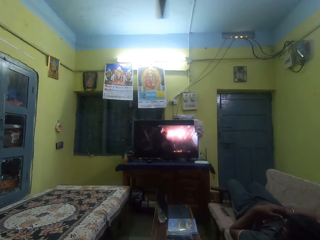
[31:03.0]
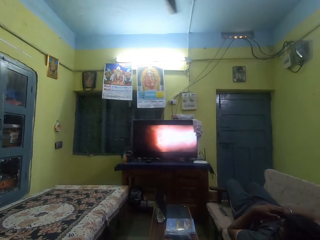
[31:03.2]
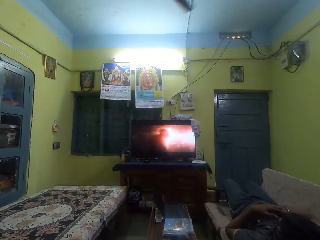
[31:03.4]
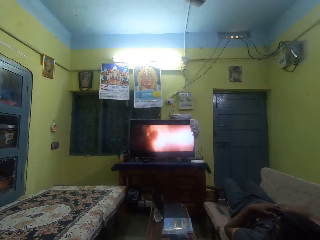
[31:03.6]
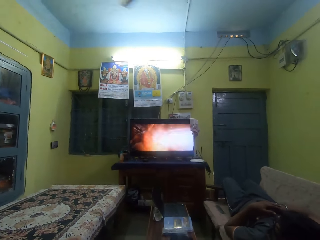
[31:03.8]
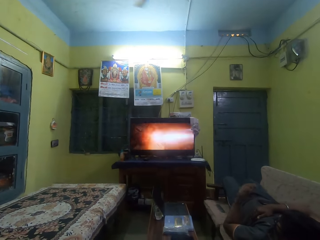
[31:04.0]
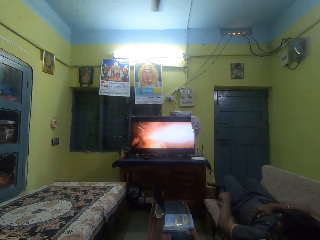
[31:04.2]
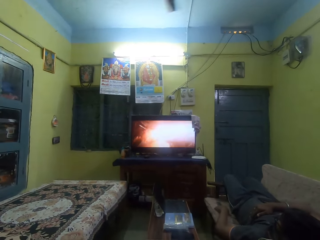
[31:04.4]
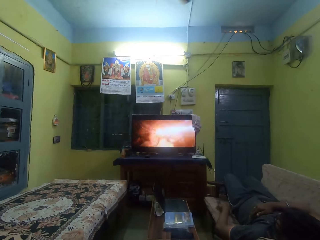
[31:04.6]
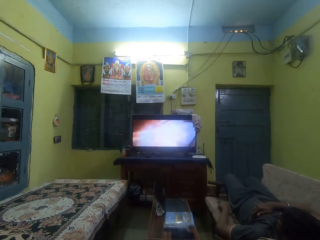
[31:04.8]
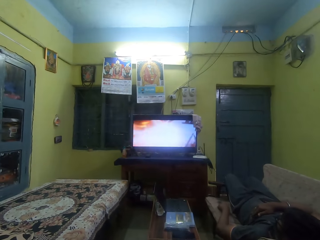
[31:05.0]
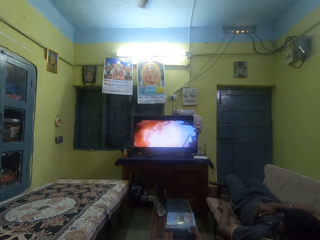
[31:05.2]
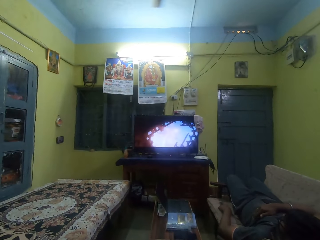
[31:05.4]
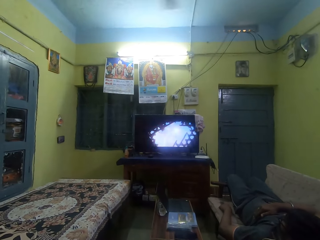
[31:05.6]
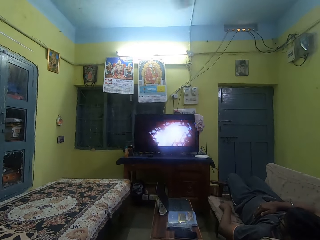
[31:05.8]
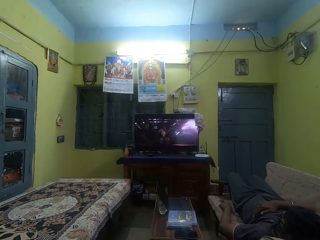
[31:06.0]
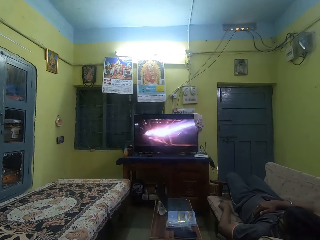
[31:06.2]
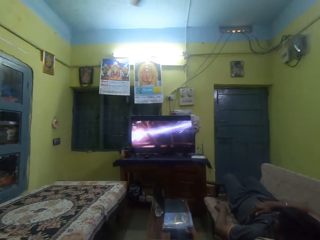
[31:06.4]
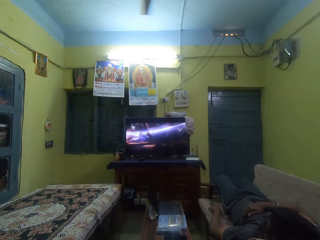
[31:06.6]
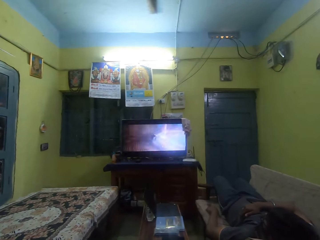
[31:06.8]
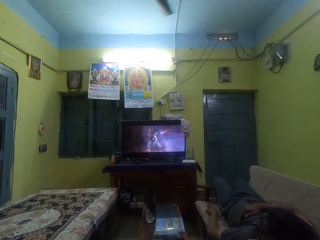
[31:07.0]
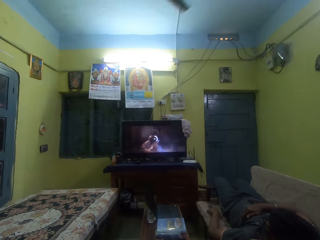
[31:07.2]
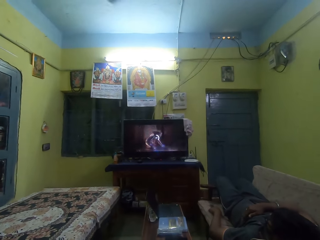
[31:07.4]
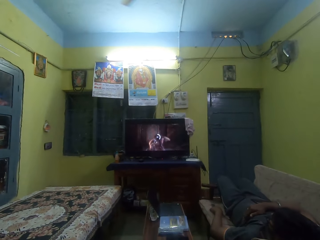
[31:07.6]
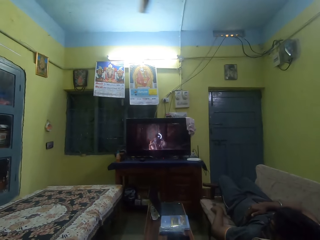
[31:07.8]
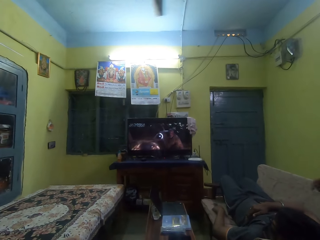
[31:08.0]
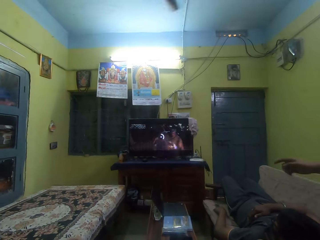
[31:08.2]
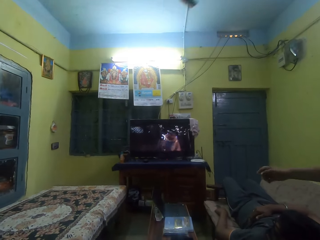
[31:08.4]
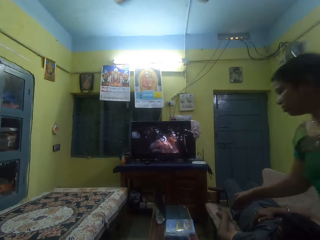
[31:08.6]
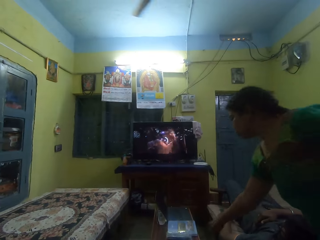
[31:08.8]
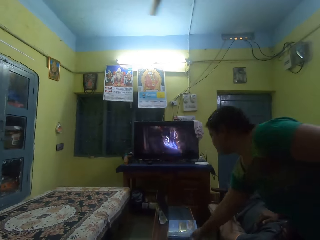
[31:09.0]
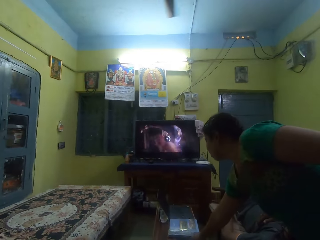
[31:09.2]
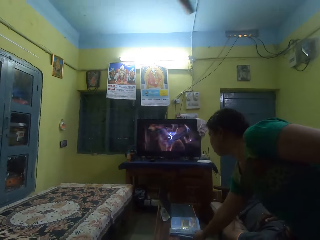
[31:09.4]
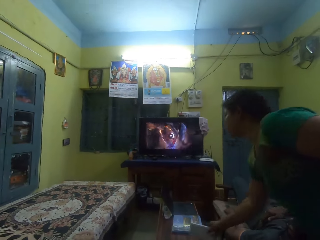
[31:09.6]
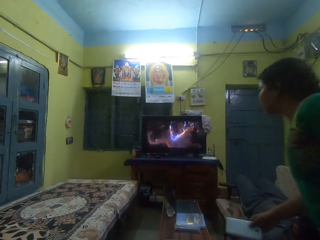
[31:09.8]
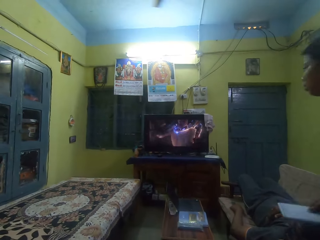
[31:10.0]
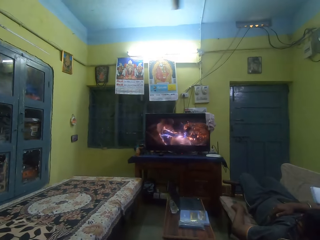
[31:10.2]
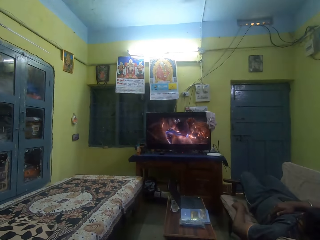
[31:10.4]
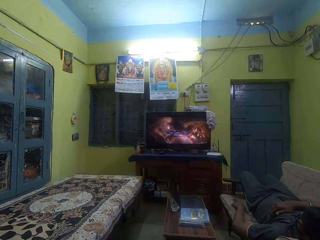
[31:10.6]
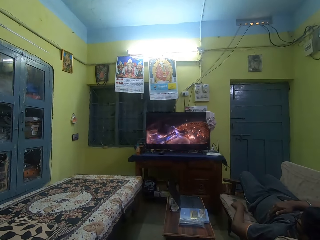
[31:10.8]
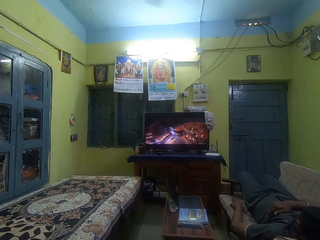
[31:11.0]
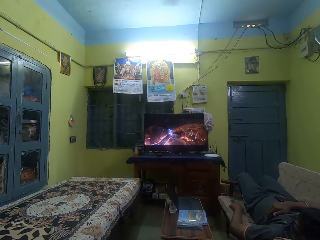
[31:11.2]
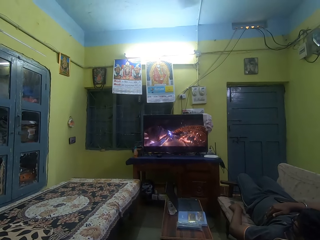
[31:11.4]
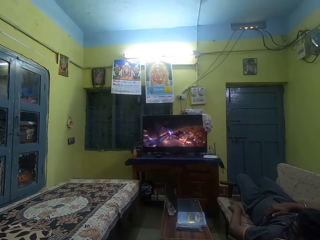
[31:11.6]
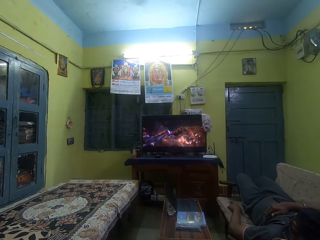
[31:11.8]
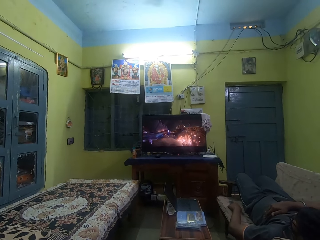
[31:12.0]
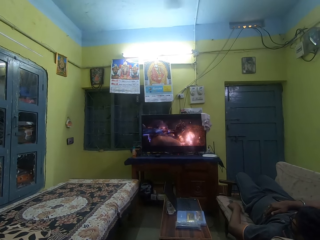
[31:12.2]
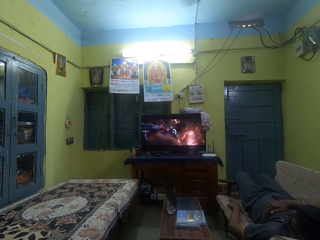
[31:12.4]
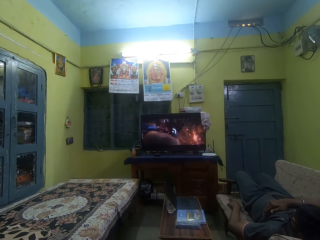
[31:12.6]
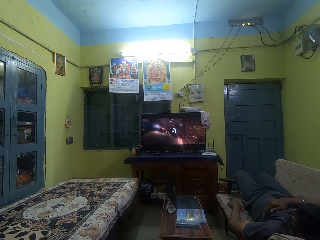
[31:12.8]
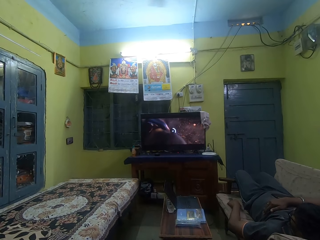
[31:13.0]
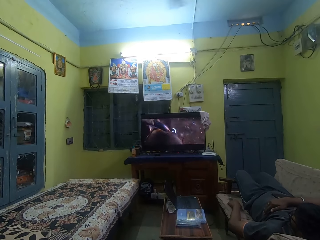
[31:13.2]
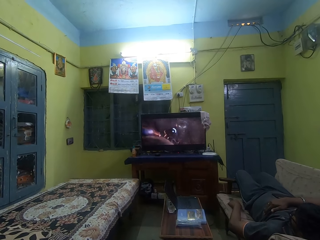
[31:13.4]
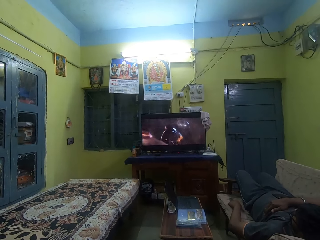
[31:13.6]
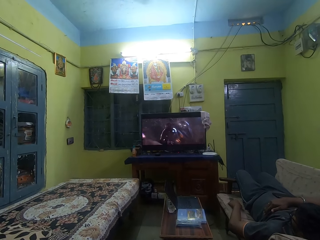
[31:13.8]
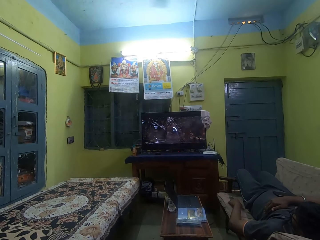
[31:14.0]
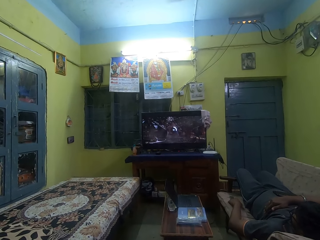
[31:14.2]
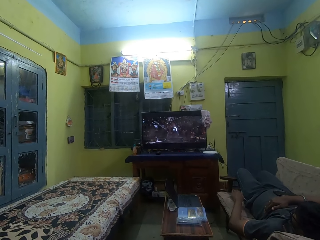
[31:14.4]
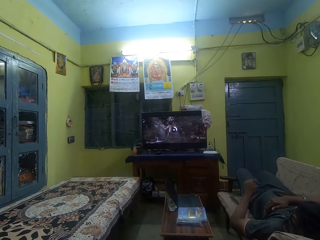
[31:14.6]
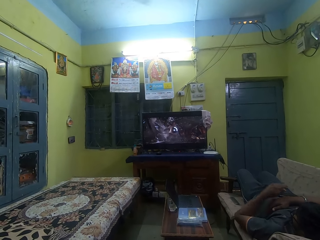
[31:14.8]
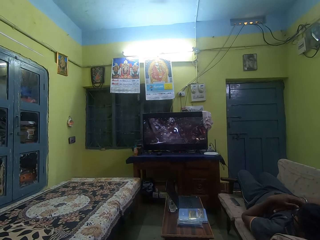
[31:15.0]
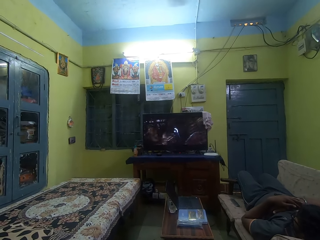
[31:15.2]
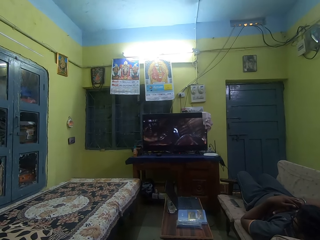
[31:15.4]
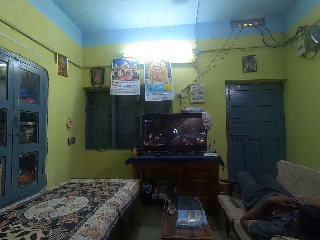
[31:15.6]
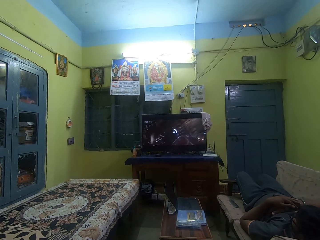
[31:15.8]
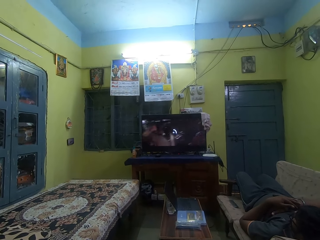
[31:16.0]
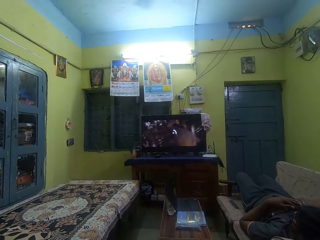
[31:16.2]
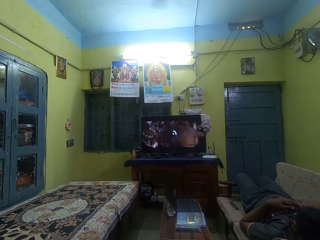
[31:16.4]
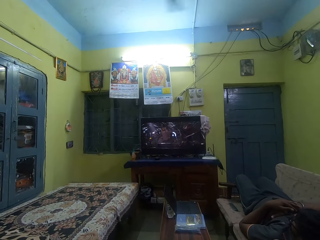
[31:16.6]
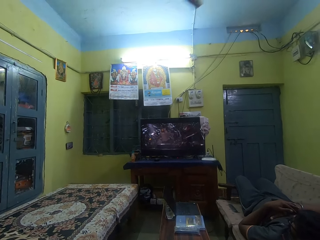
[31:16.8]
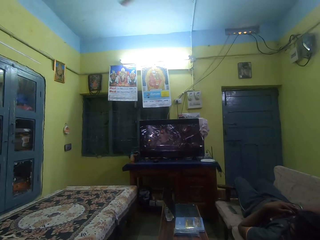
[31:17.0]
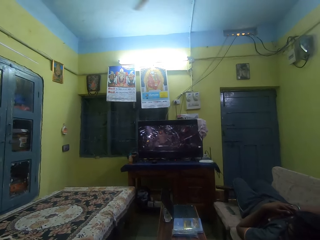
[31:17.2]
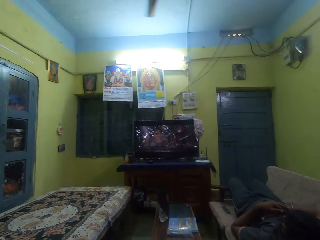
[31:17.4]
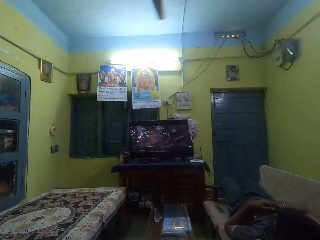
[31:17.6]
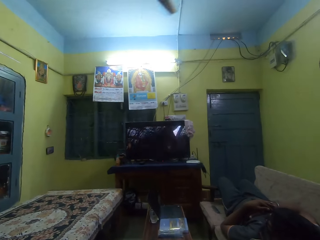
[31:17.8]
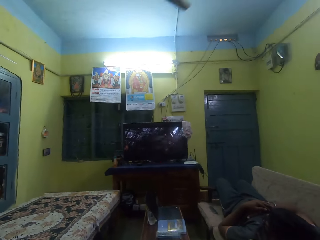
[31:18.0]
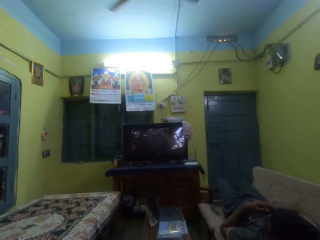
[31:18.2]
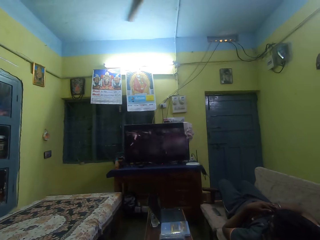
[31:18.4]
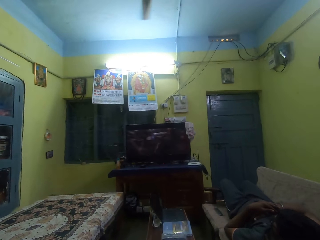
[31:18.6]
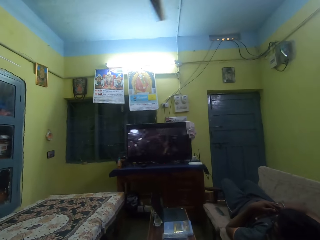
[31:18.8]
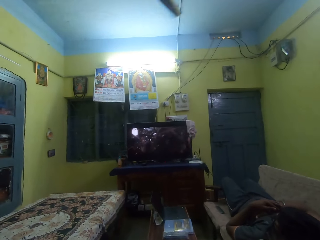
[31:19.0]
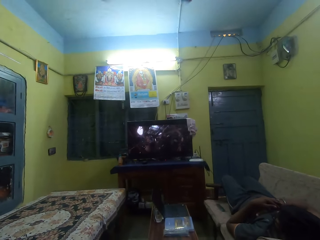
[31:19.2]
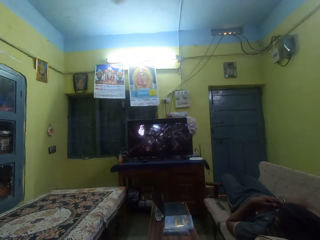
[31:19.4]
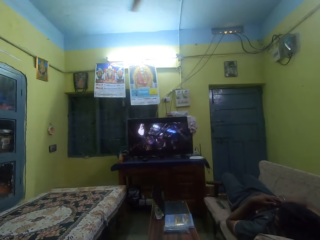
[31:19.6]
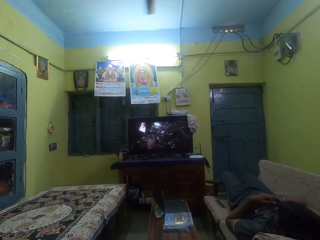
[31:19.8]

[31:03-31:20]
The man operates the remote control with his left hand. A woman picks up a tablet from a table with her right hand. The camera wearer converses with the woman. They watch television. The man places his left hand on his chest.

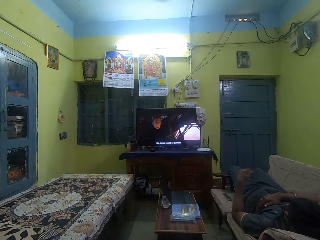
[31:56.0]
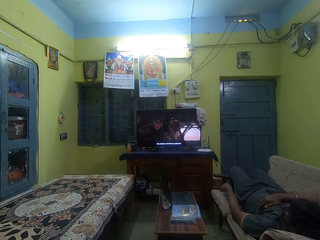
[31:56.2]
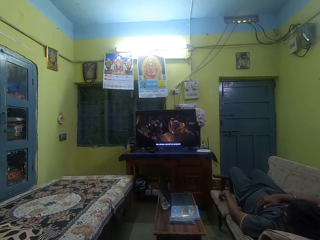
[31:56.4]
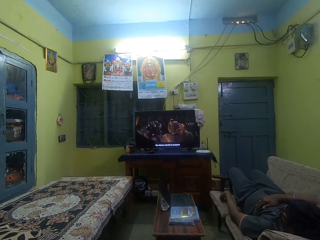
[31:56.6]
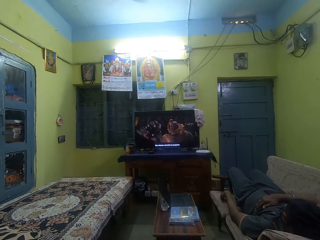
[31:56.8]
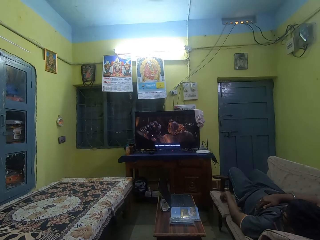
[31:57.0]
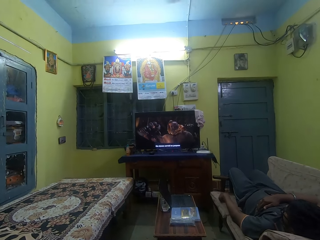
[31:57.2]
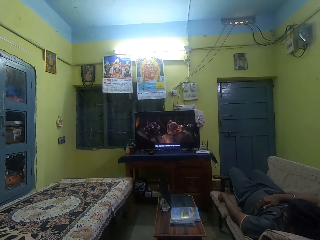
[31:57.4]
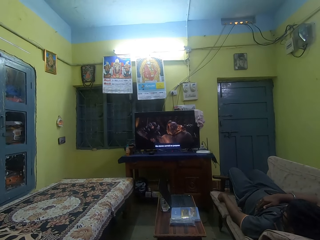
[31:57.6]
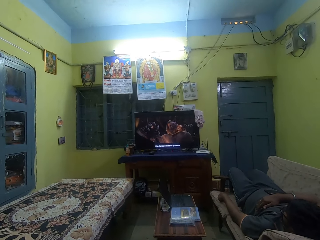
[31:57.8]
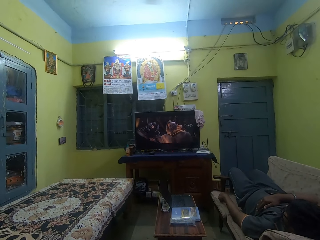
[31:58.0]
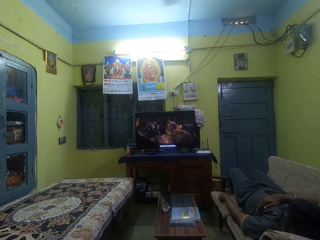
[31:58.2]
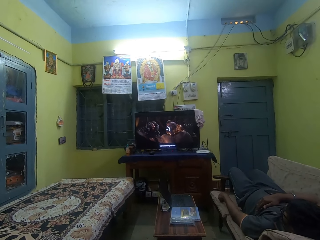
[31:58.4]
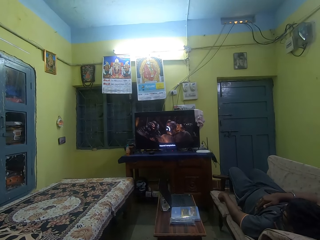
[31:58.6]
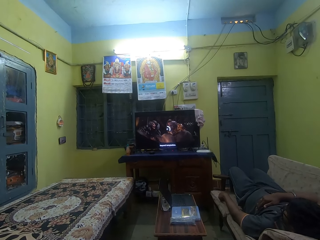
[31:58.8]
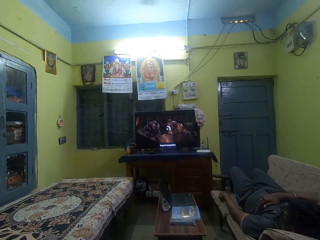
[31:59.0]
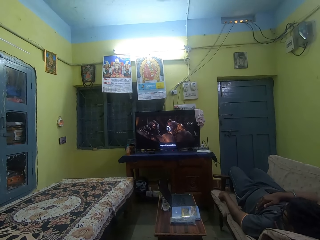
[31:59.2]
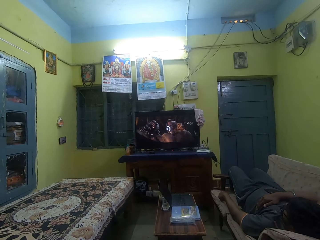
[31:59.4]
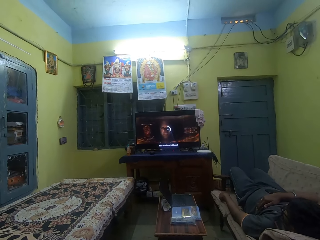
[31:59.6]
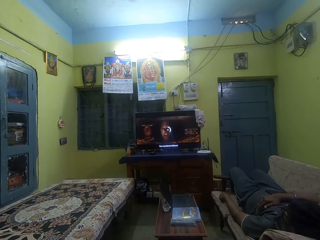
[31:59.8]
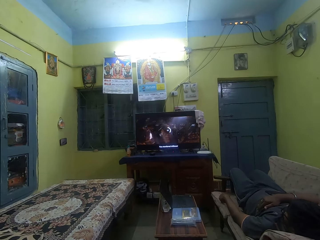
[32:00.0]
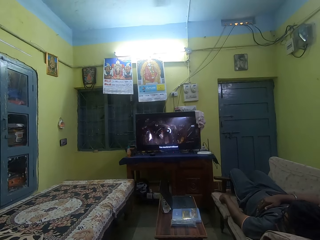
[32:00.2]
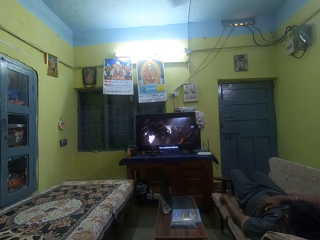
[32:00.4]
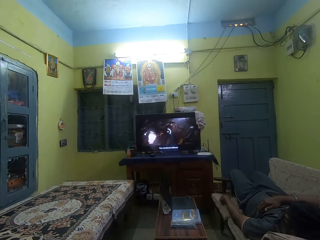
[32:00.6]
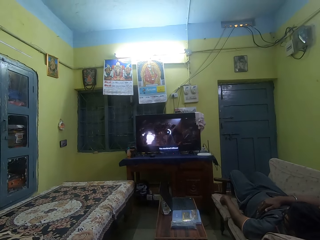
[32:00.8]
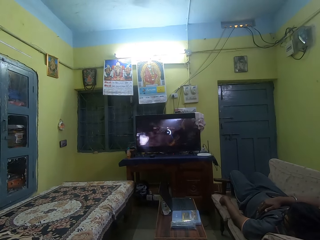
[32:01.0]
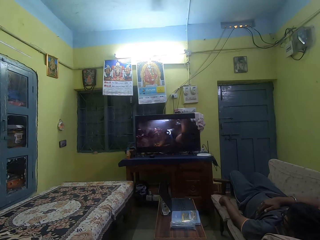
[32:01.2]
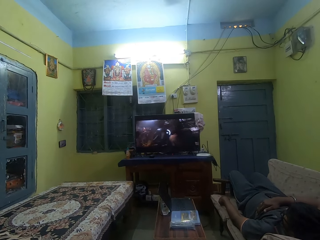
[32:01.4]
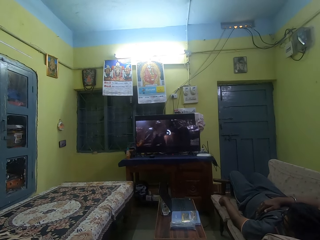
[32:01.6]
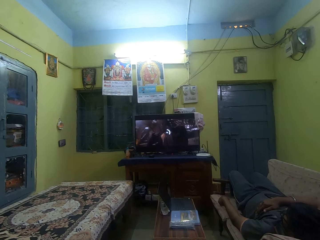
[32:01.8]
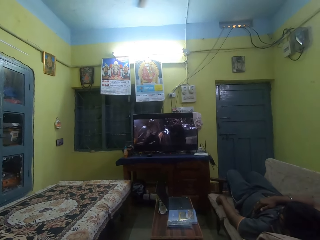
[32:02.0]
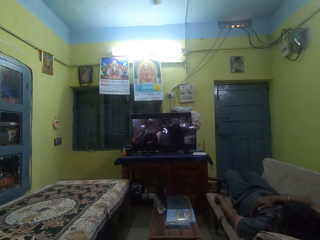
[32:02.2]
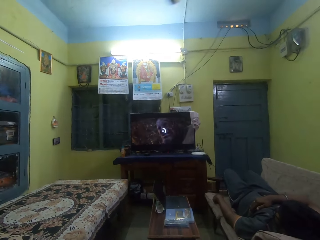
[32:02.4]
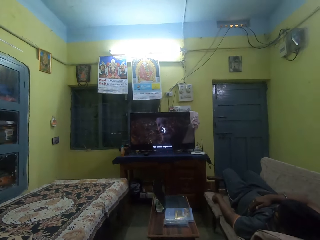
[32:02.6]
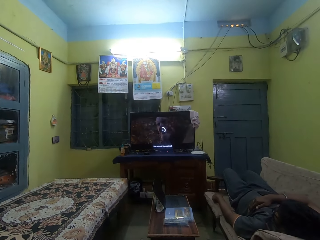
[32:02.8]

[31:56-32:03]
Another man presses a button on a remote with his left hand.
